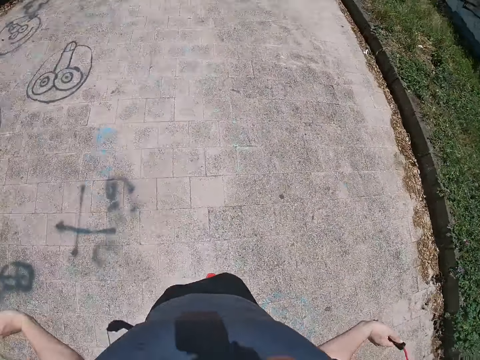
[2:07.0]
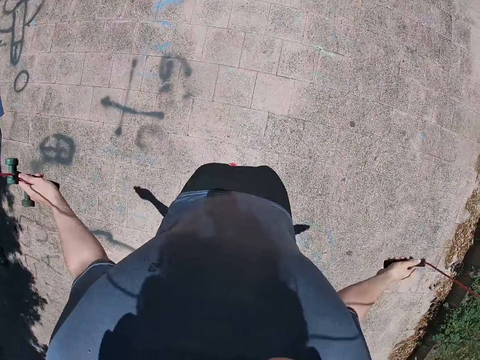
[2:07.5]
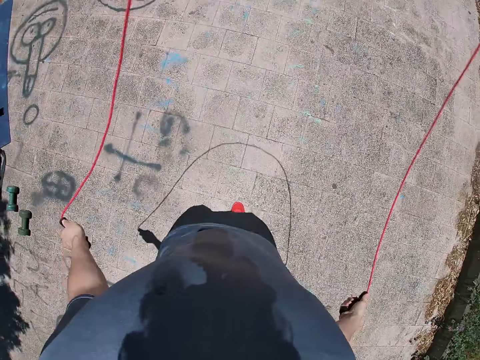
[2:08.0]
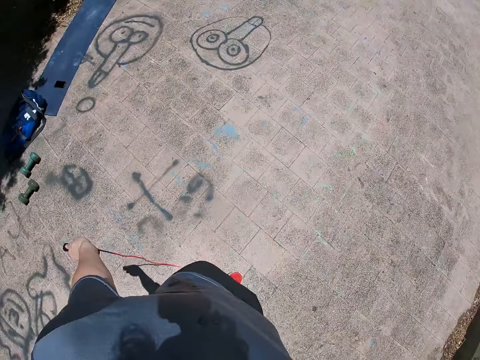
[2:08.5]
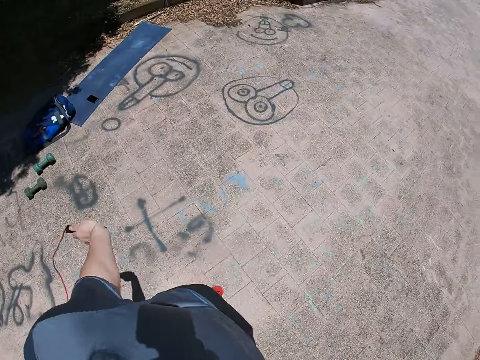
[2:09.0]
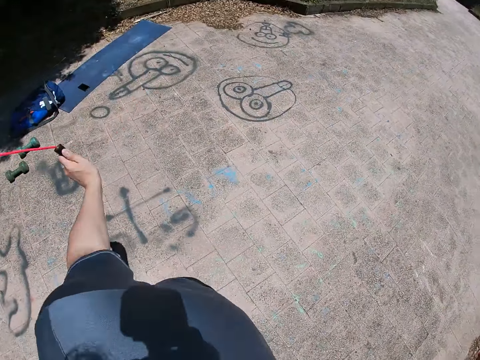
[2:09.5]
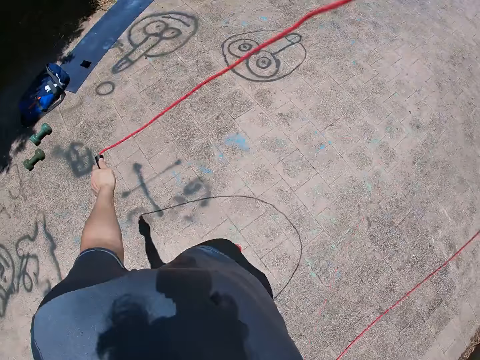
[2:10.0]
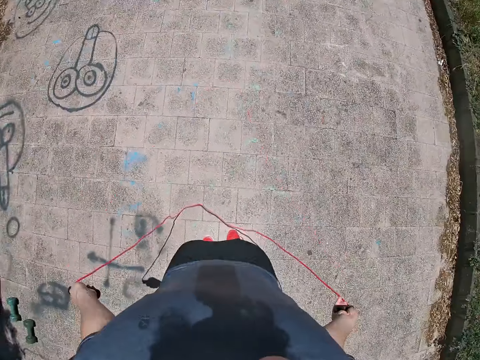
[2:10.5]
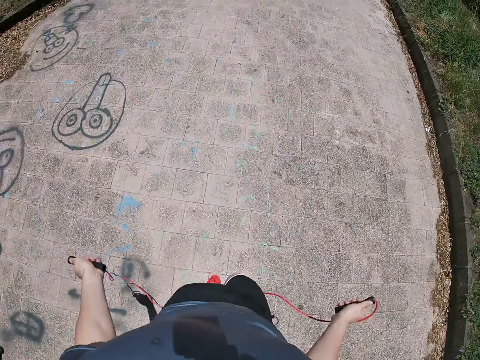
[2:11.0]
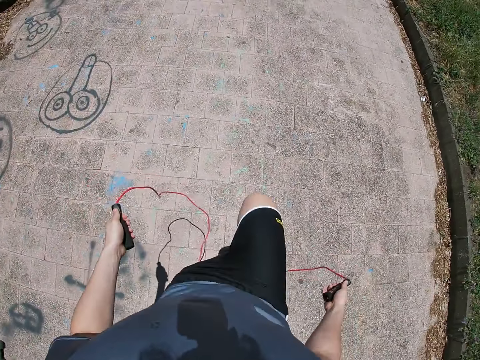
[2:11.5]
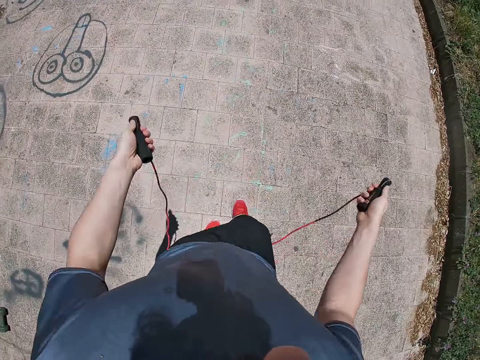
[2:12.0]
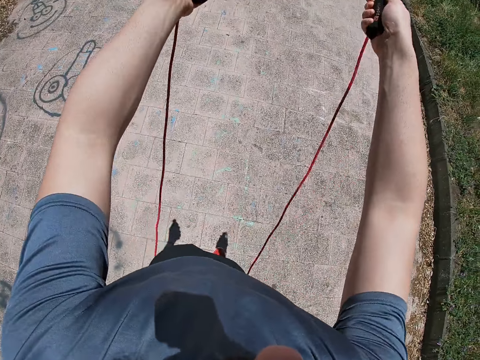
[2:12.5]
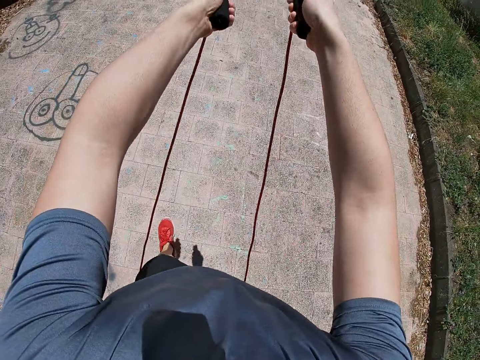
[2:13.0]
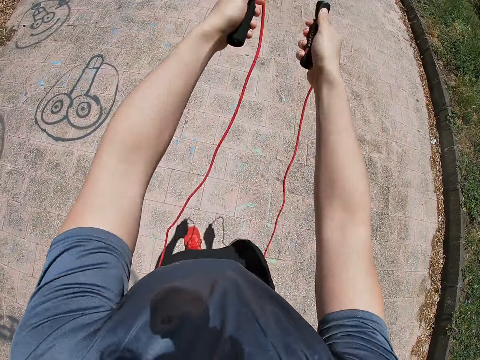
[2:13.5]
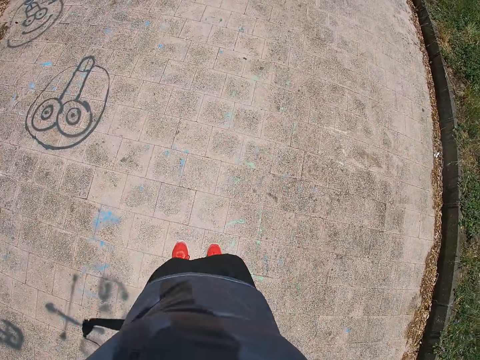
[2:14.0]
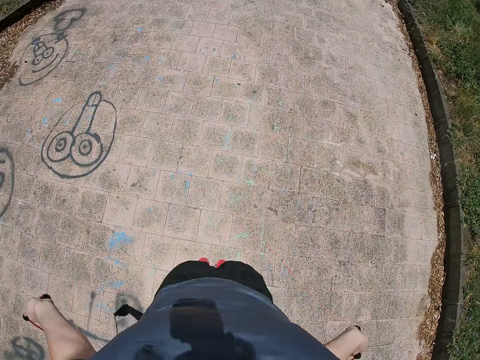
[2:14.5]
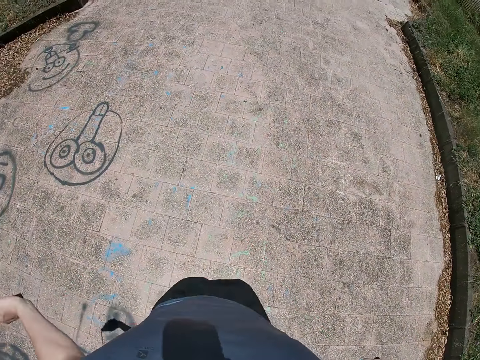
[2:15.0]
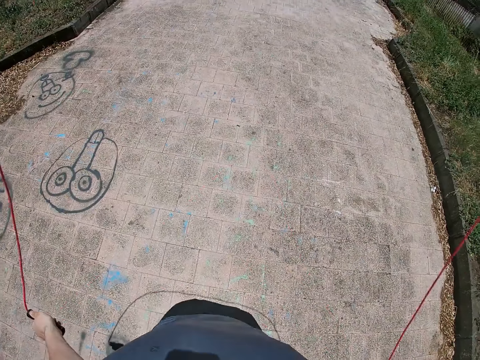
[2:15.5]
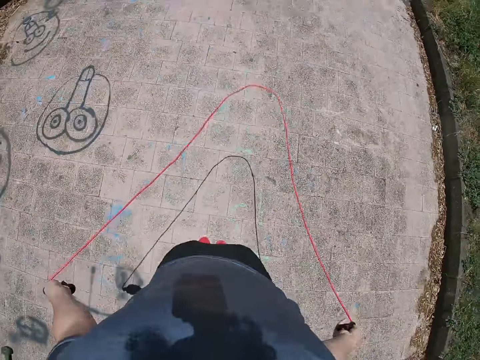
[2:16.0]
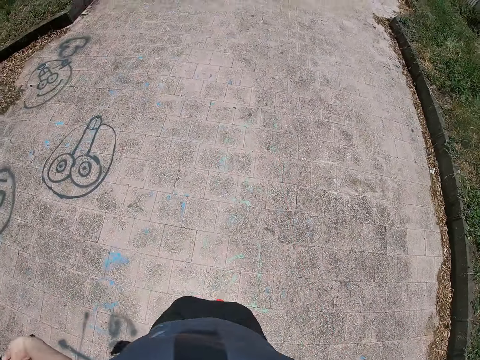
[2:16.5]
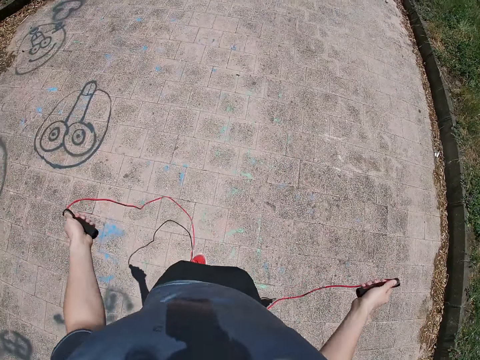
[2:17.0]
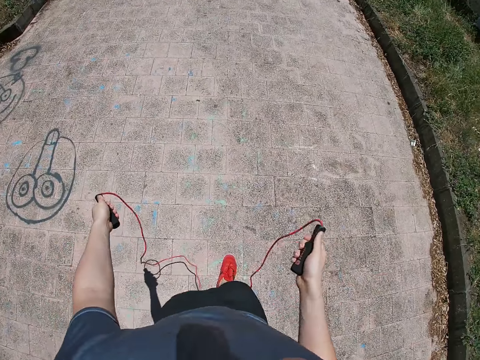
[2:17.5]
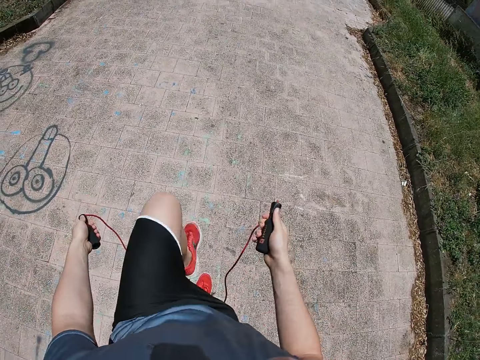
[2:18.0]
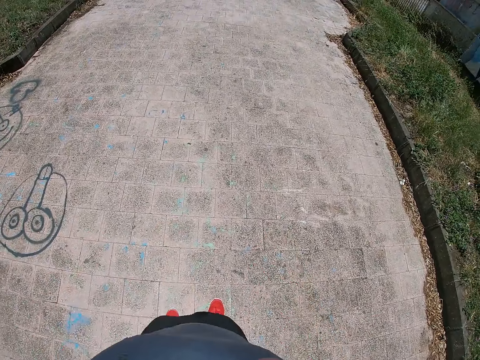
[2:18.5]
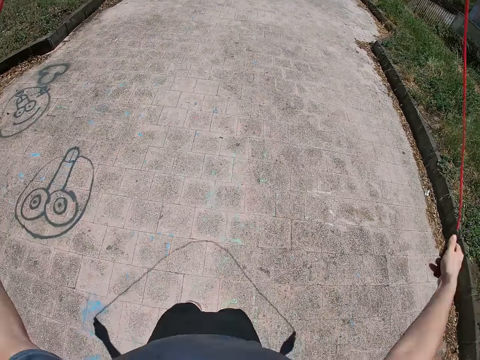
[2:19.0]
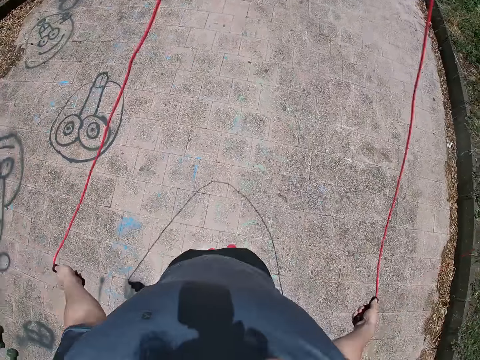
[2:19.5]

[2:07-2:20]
The camera wearer straightens the skipping rope. They use the rope to skip.

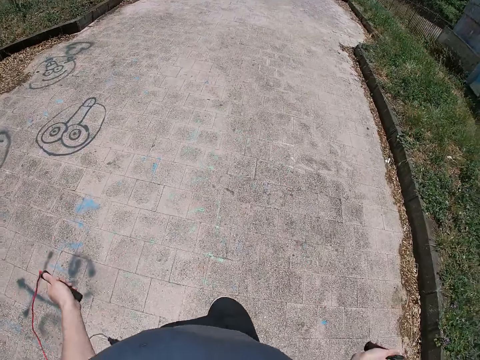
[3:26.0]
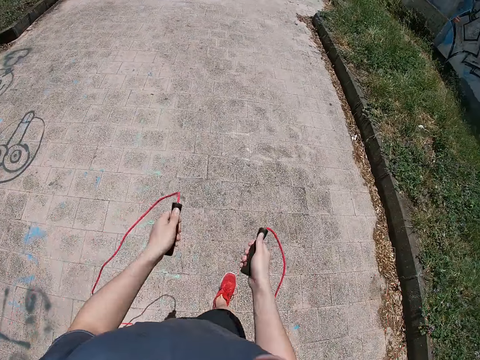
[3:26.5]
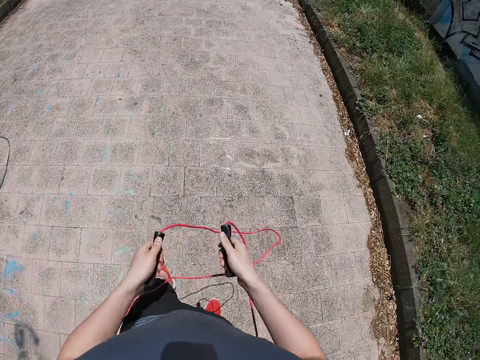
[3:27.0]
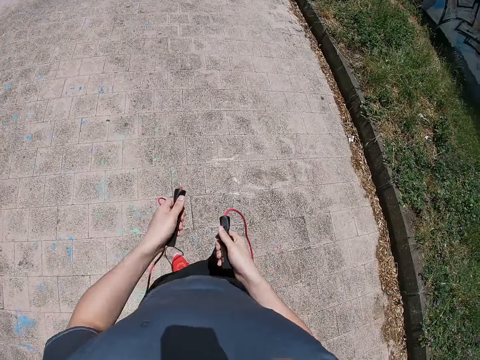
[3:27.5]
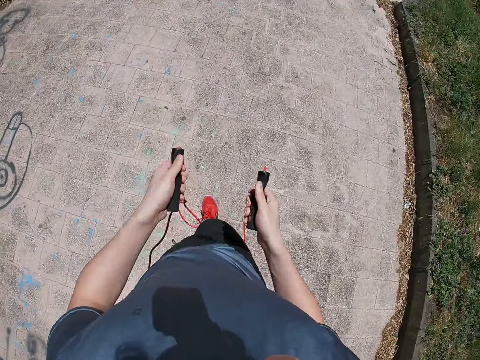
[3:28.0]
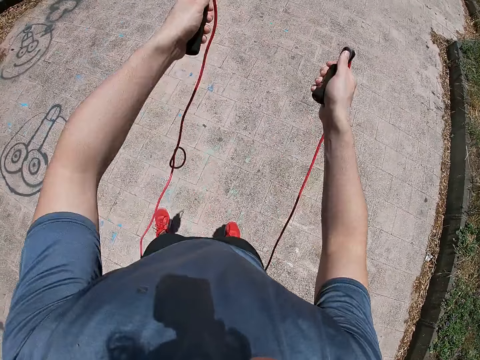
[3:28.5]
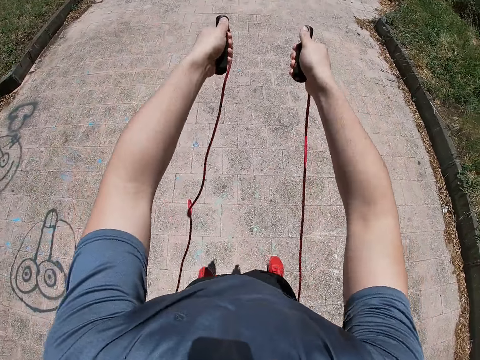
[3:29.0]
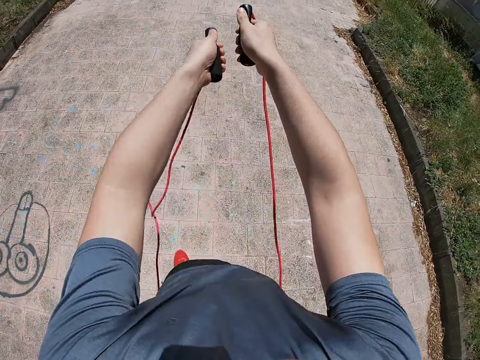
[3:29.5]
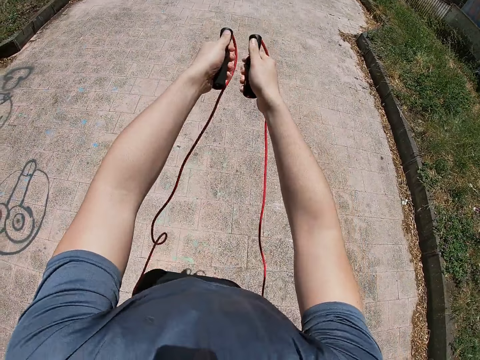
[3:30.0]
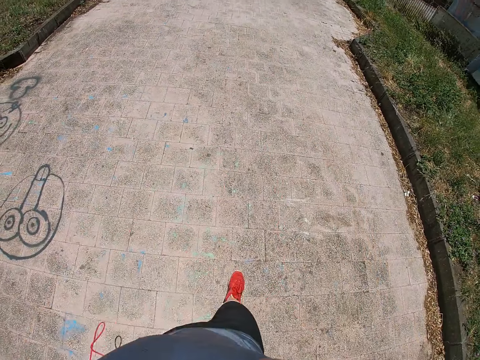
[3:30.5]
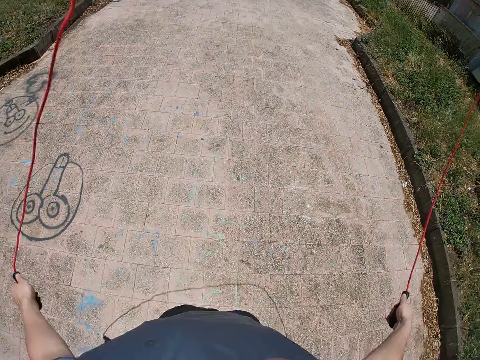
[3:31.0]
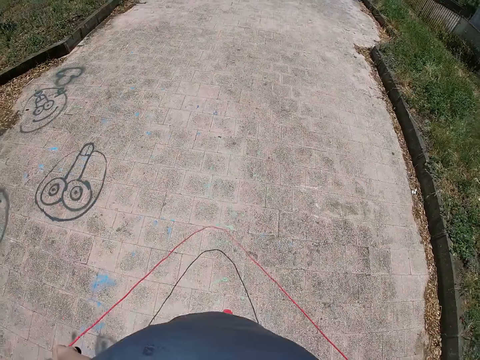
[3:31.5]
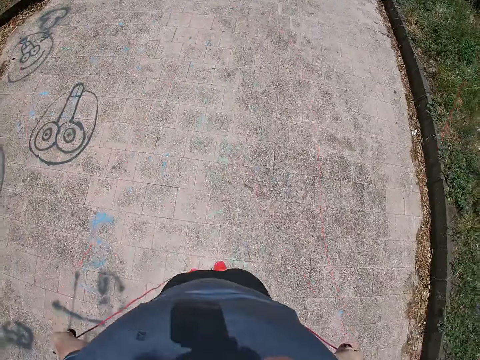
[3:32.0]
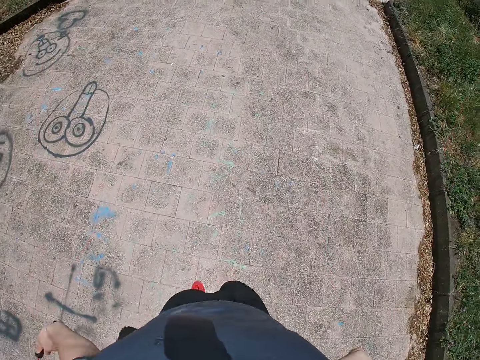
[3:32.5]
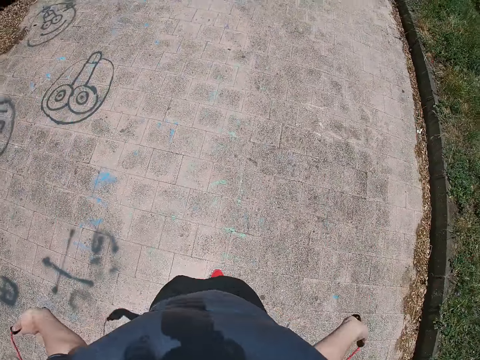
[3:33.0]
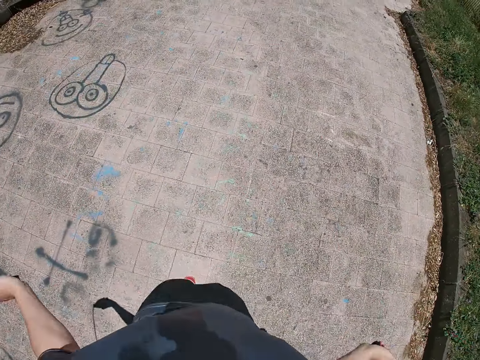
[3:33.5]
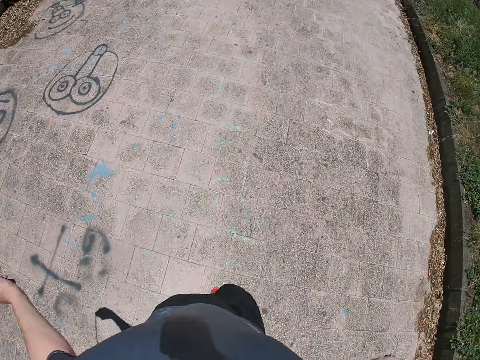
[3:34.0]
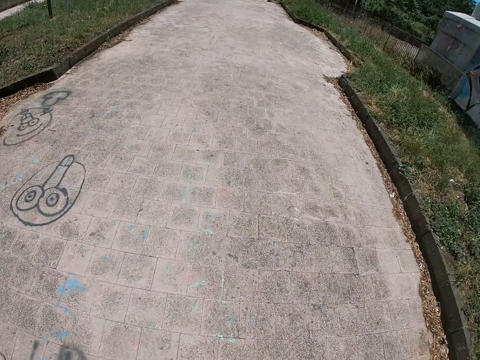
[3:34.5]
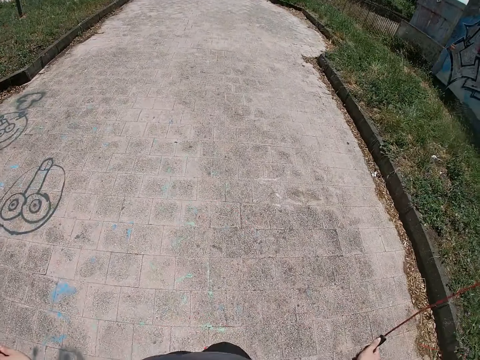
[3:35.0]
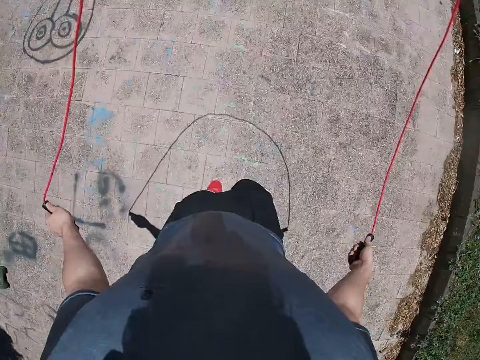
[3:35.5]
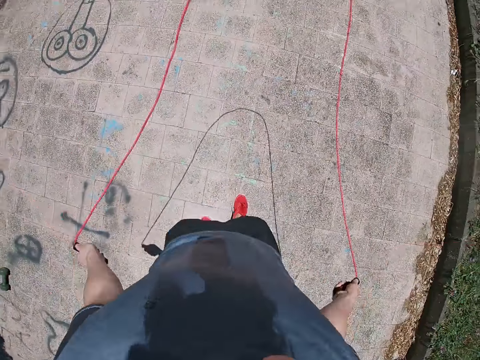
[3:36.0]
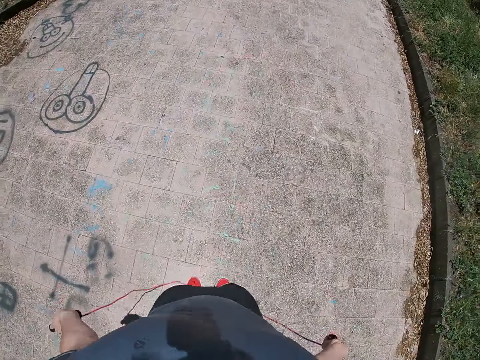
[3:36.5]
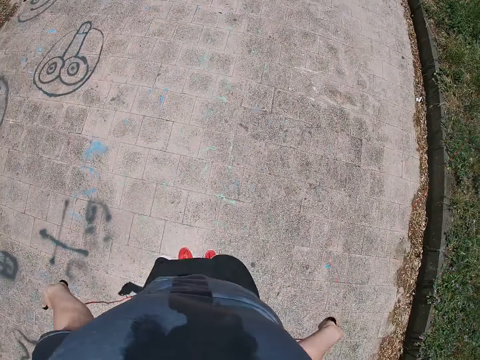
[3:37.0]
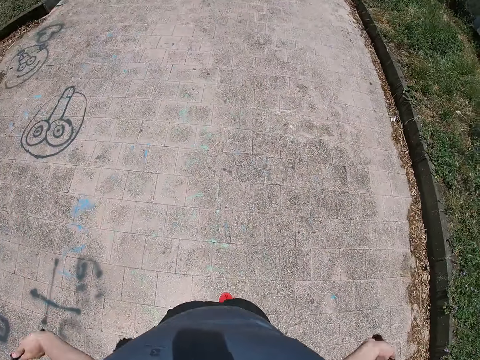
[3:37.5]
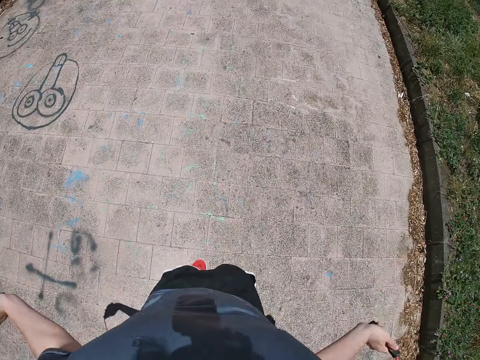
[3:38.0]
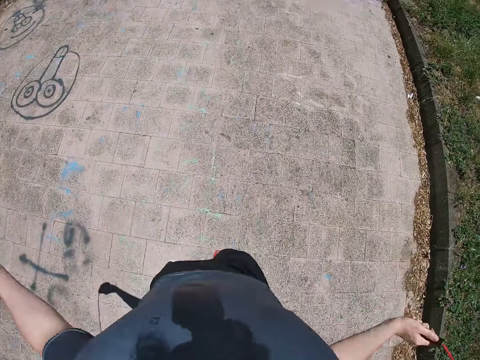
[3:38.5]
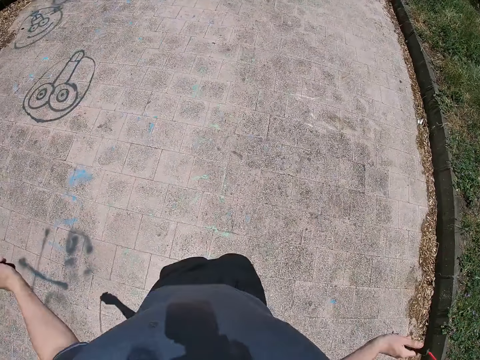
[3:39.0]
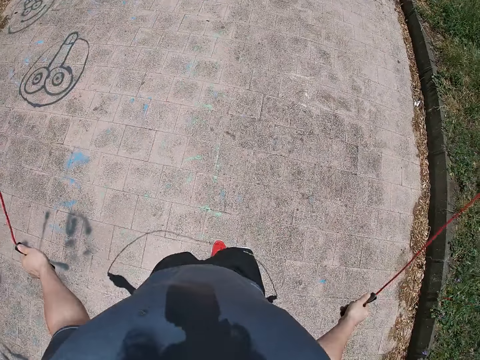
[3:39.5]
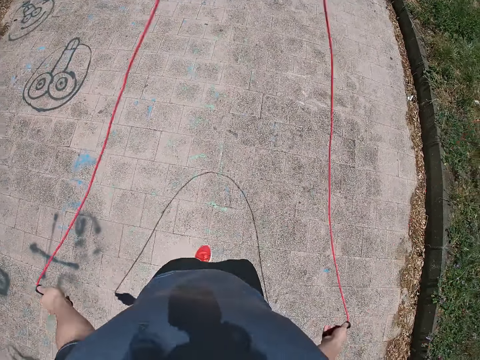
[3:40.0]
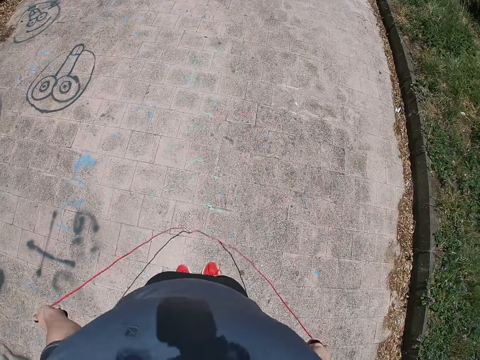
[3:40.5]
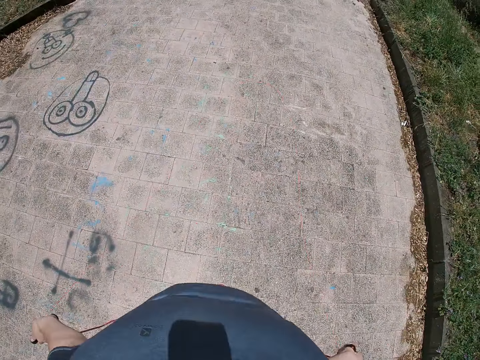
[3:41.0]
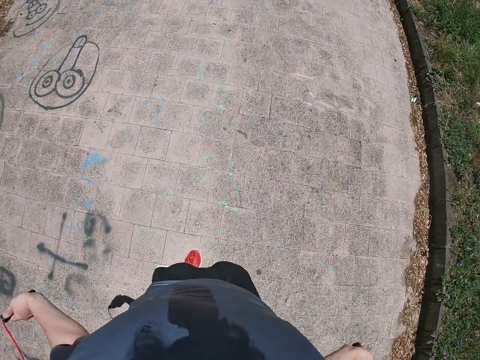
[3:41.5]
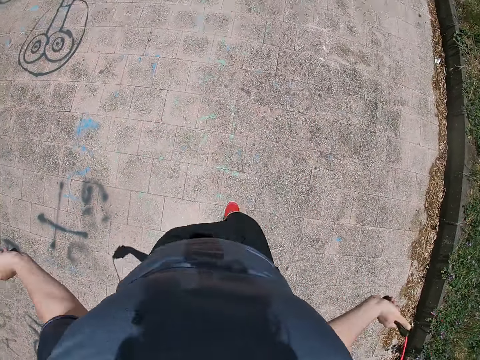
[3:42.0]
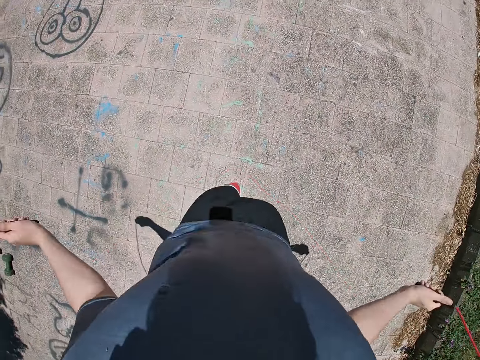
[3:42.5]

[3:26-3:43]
The camera wearer stops to skip. They proceed to skip.
